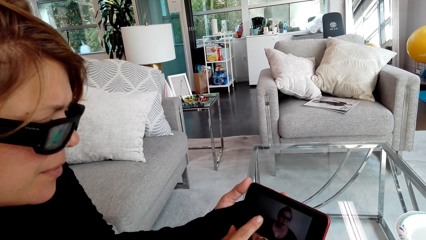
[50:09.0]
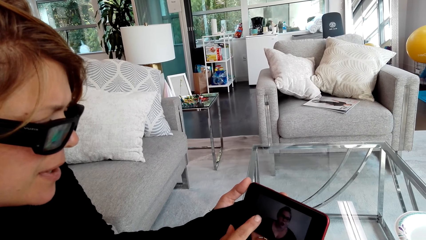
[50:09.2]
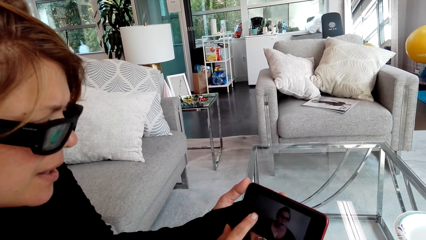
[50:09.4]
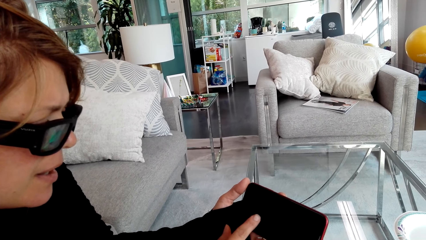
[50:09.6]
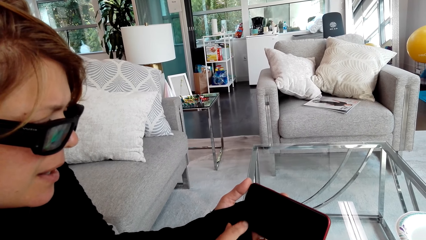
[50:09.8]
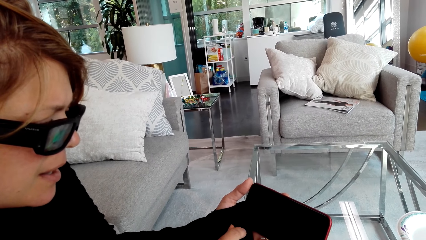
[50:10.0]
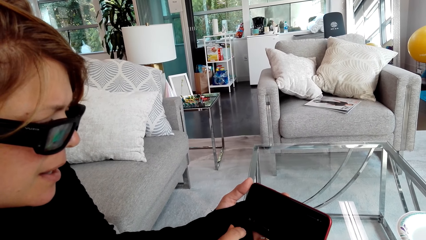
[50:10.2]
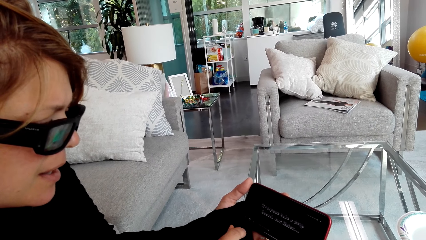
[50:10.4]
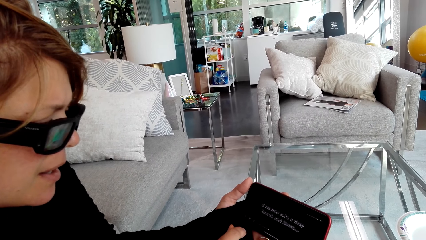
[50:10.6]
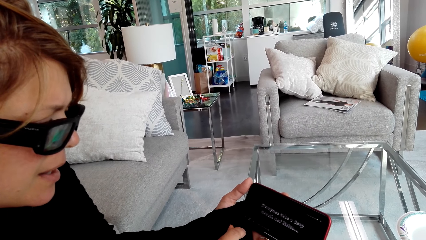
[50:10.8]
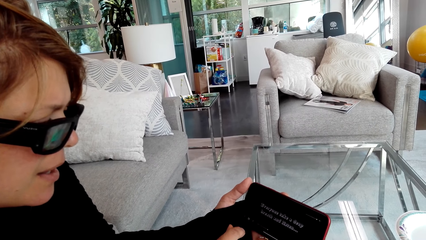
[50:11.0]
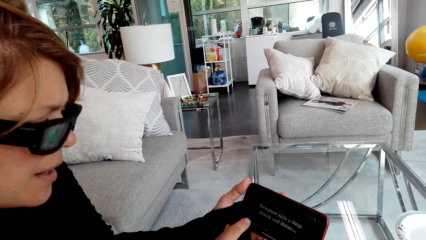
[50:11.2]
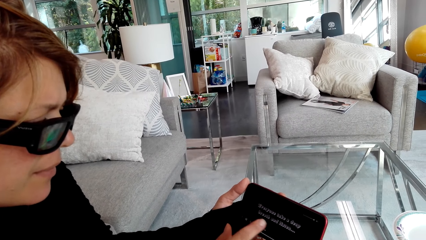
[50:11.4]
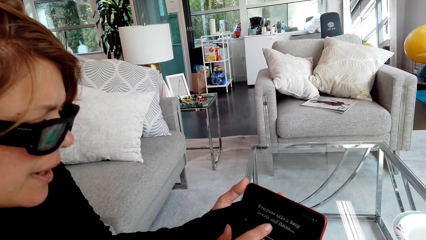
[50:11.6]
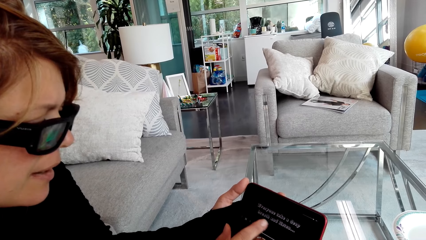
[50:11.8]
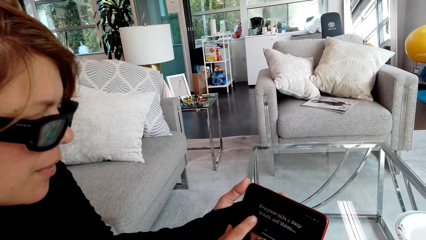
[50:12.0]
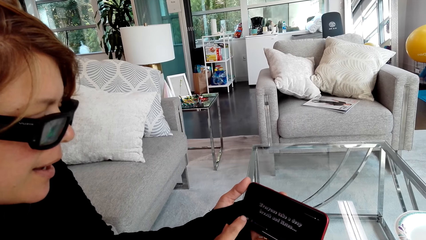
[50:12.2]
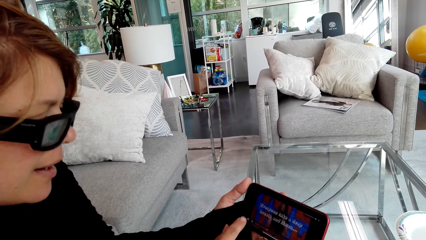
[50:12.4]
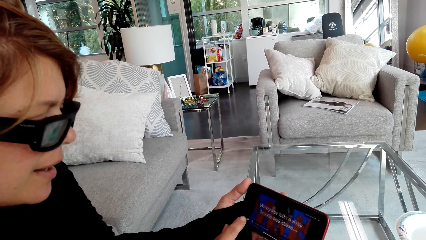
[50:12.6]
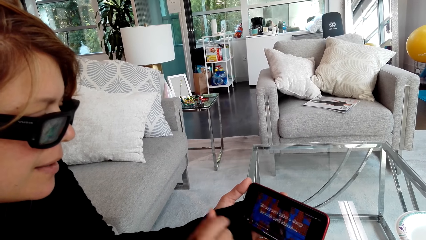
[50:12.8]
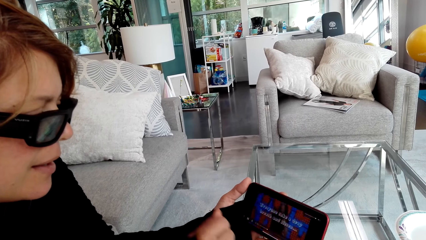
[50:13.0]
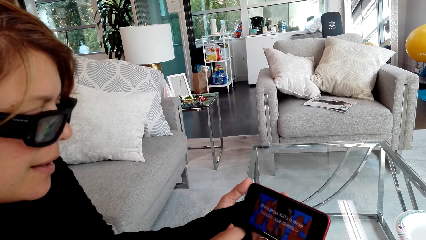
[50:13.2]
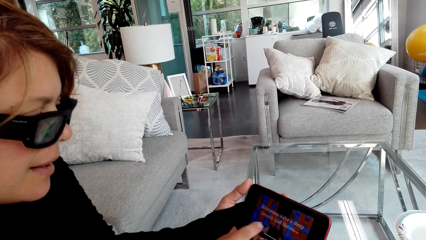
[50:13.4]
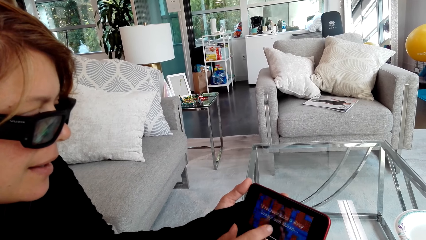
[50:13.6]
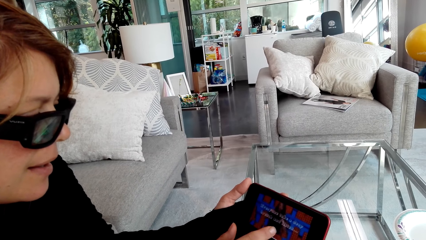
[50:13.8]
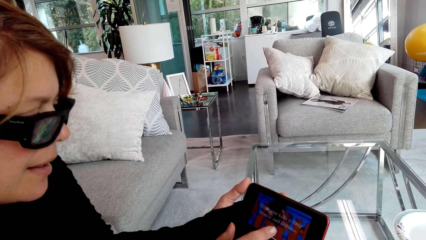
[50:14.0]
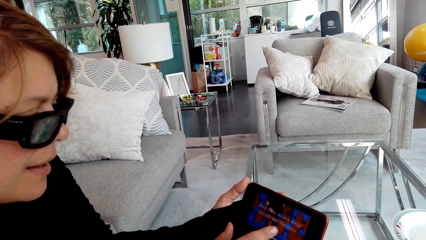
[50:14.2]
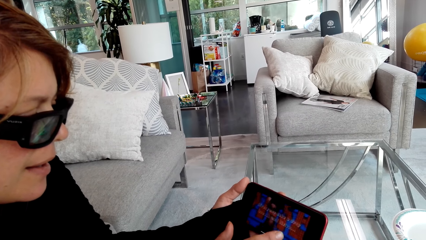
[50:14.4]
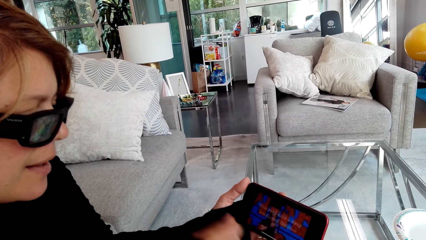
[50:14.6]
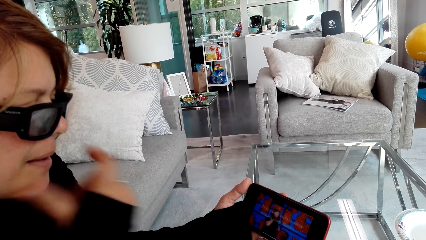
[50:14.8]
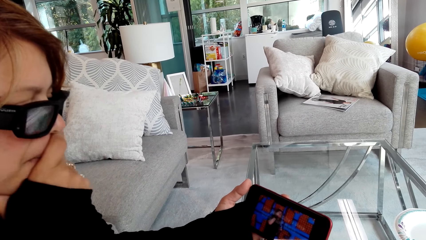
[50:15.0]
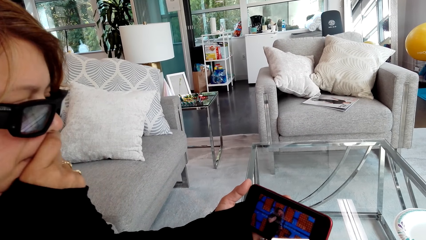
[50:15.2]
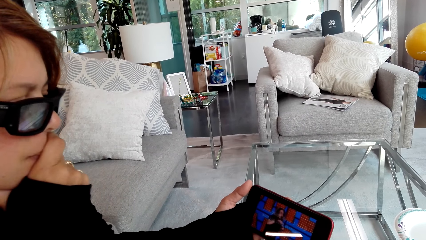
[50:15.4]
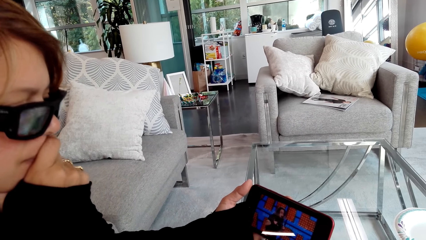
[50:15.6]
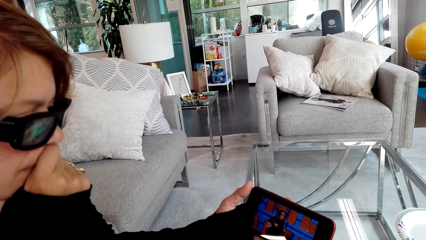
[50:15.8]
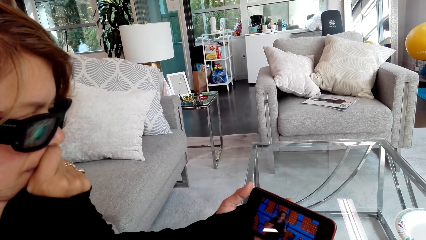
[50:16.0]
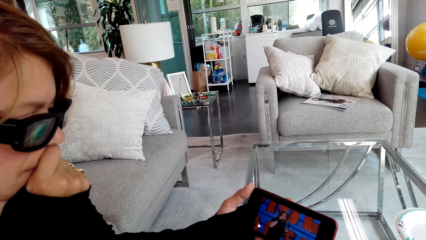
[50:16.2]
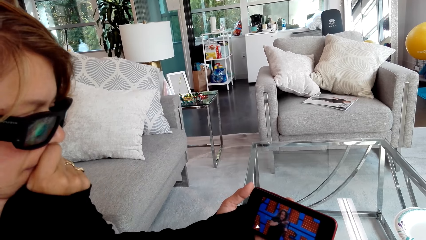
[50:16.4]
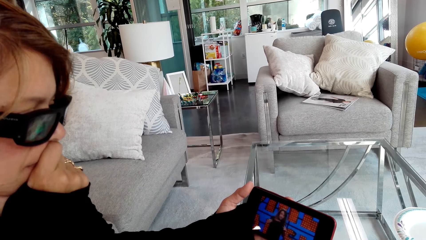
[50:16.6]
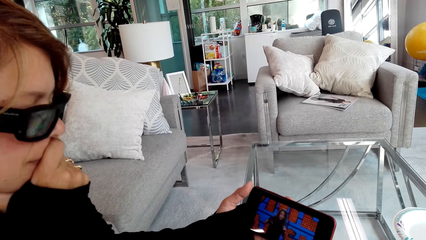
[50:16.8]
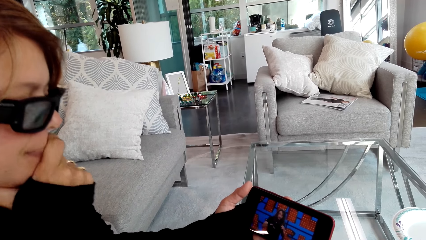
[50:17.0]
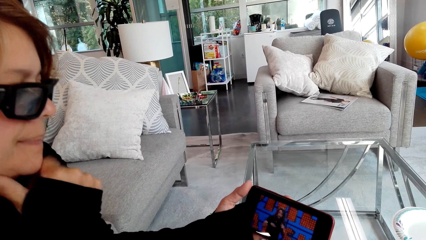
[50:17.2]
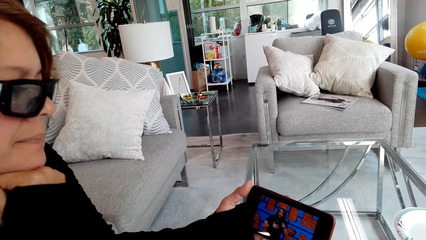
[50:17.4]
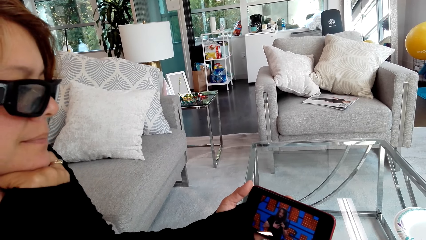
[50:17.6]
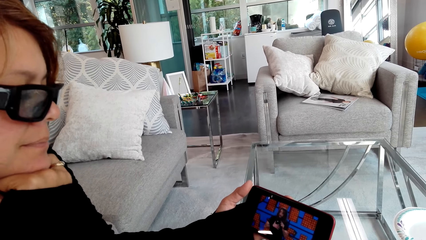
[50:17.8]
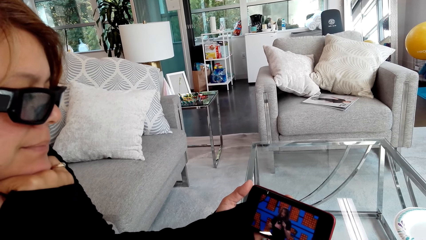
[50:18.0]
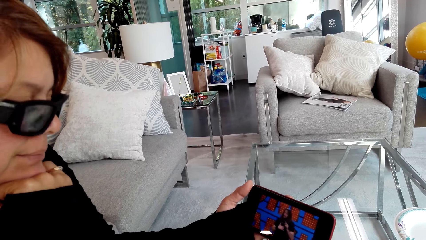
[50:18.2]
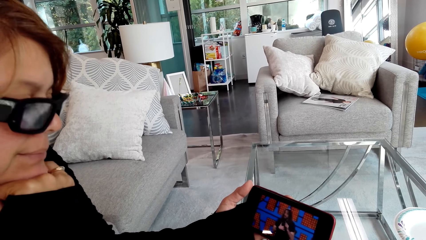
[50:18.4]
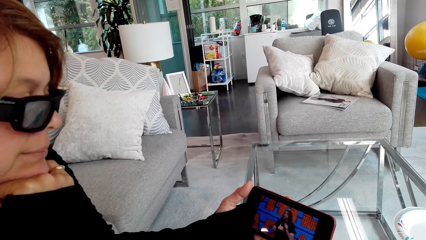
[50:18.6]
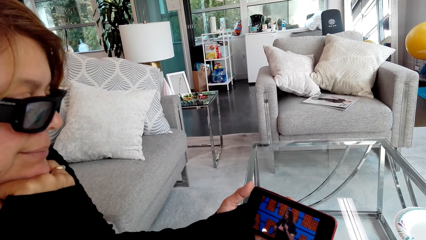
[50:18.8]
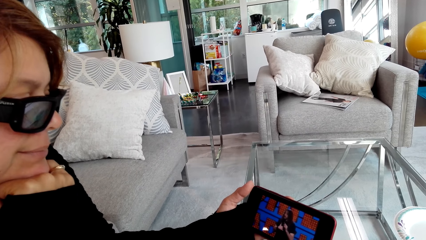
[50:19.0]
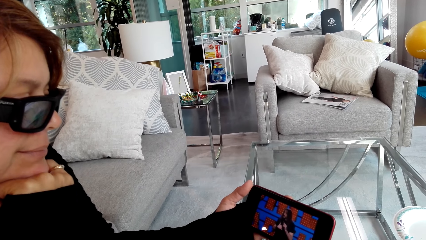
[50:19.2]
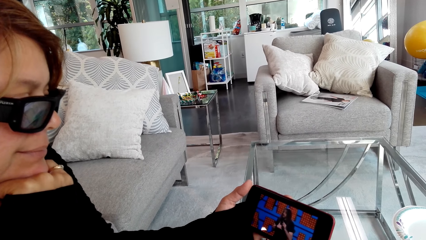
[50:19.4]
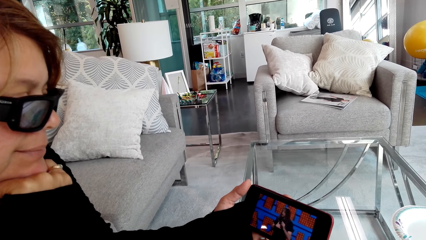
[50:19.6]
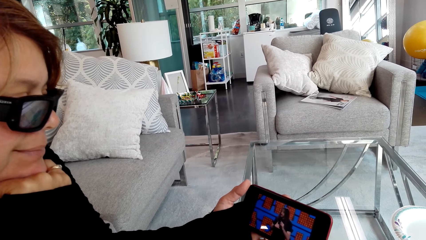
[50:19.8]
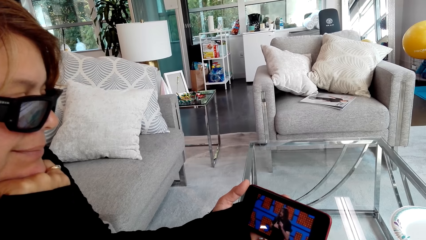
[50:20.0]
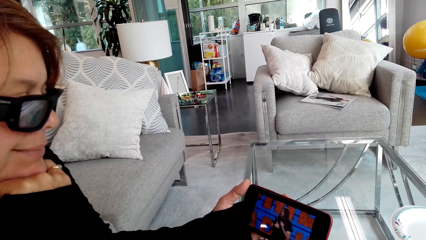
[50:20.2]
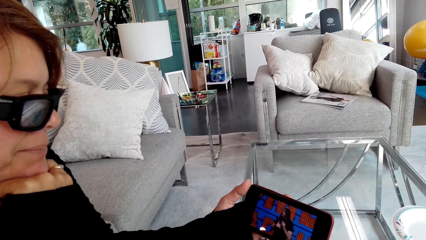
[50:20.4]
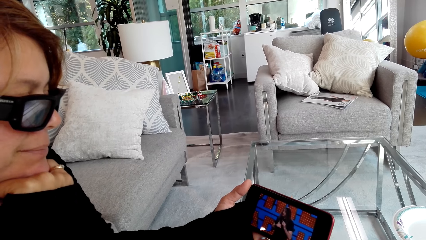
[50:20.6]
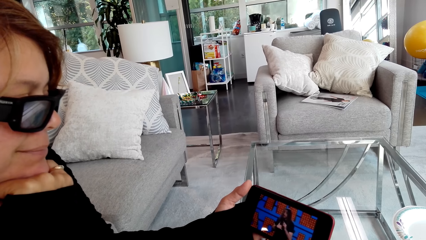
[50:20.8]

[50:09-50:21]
The person operates the phone and presses the phone. The person touches the mouth and stares at the phone.

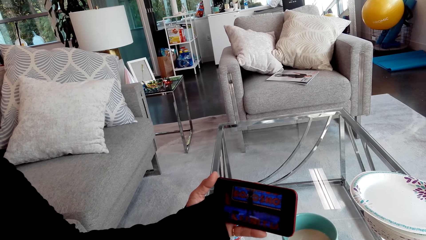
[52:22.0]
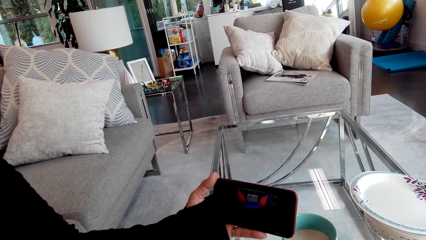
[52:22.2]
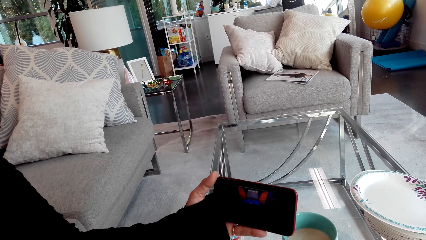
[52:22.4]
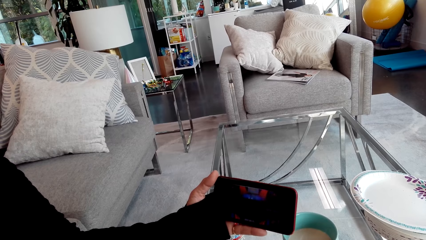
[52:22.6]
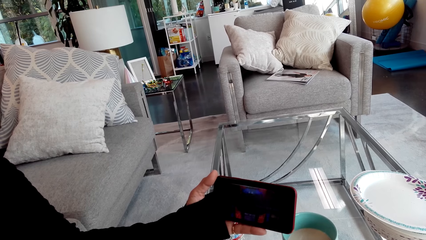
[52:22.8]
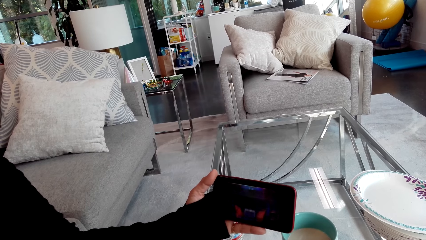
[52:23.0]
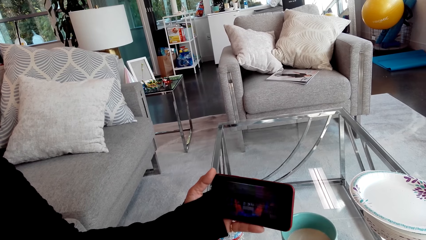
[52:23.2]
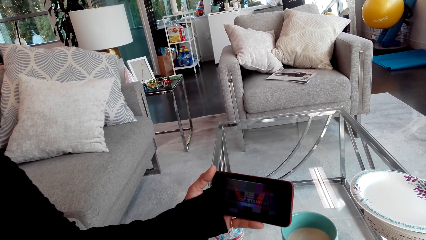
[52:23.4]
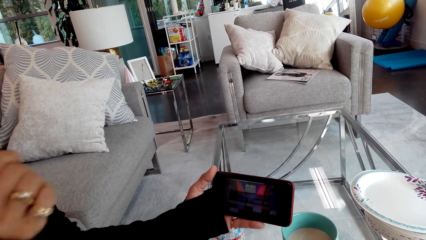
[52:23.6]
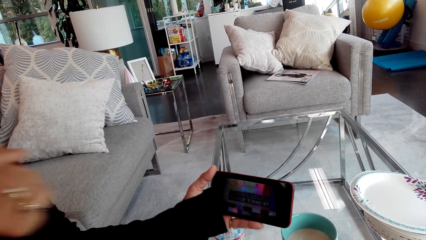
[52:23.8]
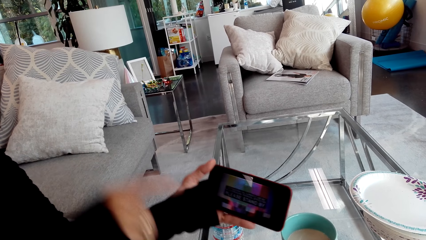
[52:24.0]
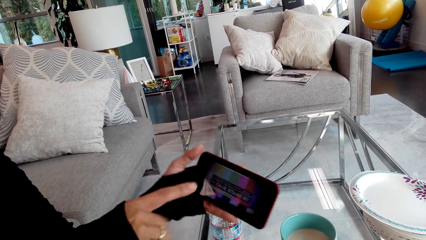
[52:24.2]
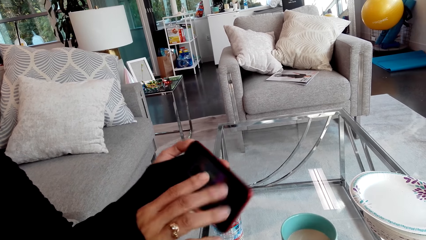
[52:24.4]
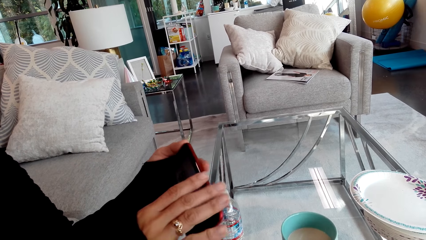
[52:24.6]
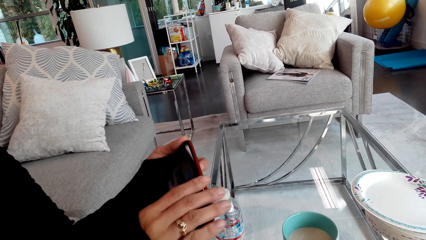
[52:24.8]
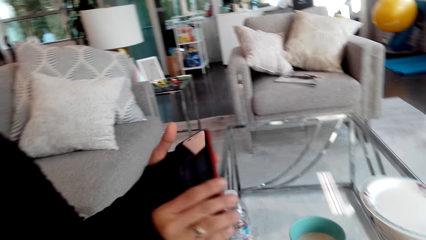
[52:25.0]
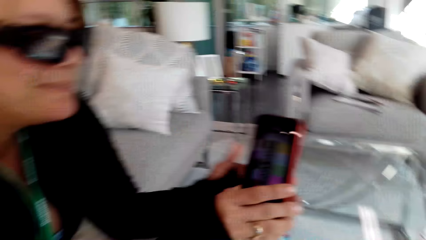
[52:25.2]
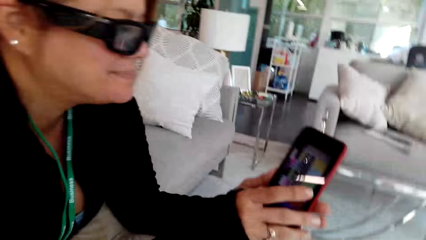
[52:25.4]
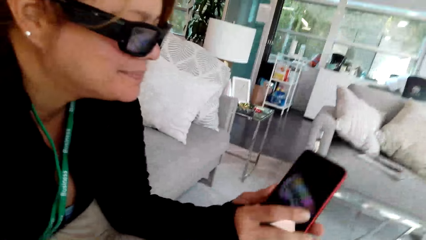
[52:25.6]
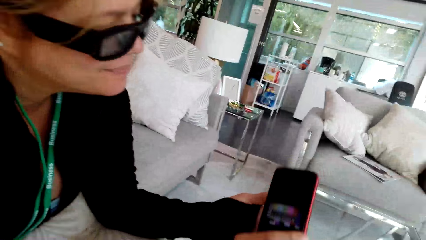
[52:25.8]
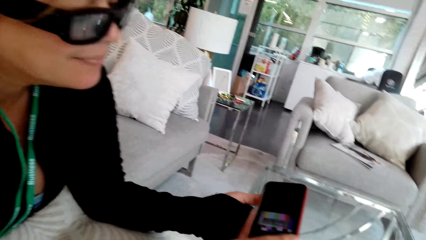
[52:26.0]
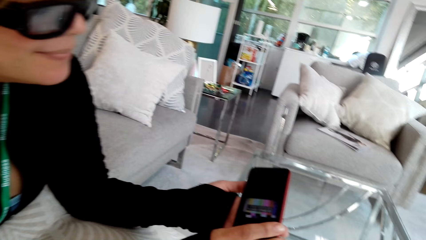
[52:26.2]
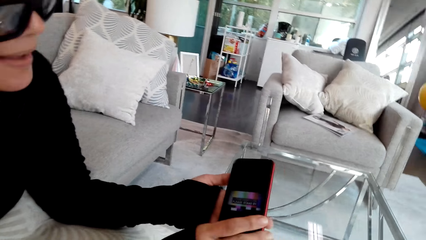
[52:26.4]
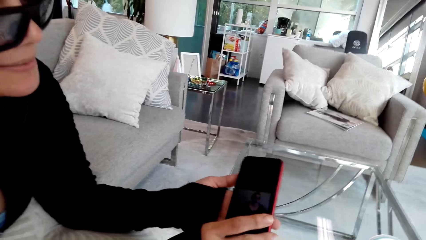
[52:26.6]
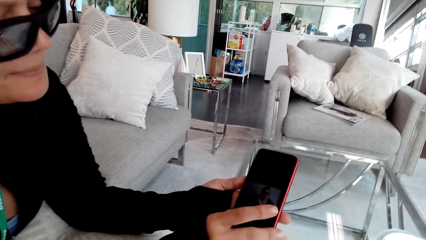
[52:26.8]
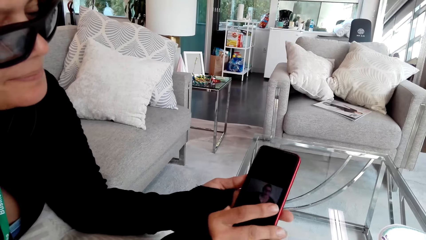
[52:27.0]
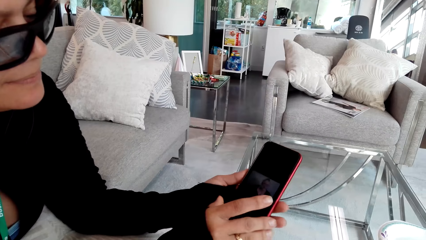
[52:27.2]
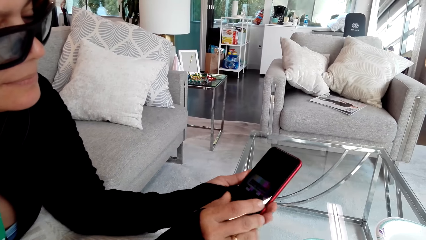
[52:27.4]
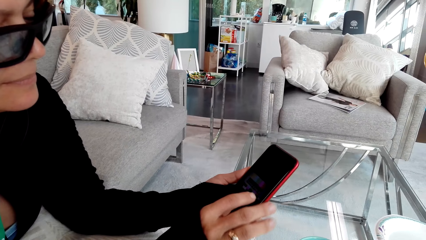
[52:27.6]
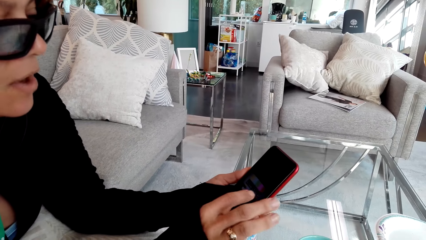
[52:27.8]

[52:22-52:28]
The person moves the hand, passes the phone to the right hand and turns the phone. The camera wearer stares at the person. The person stares at the phone.
